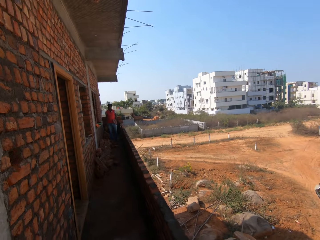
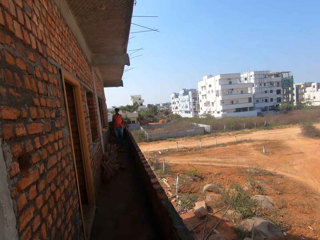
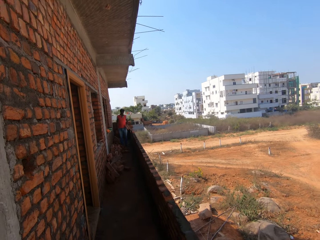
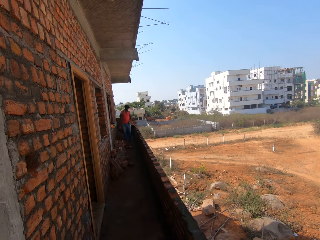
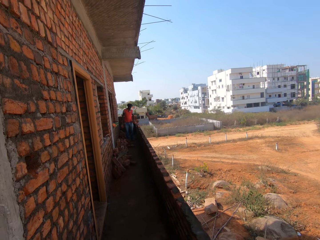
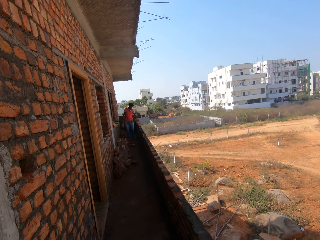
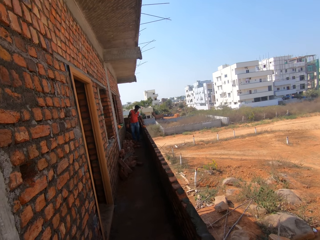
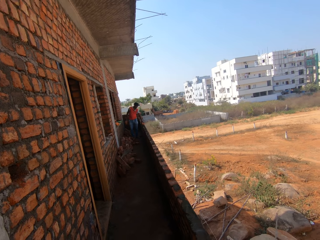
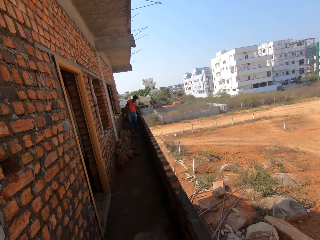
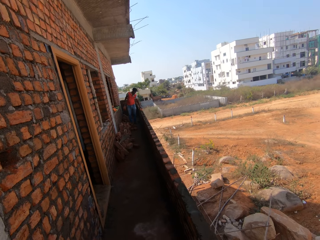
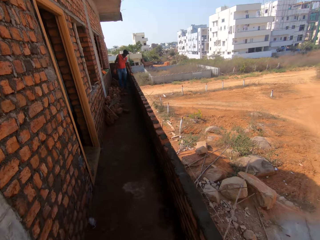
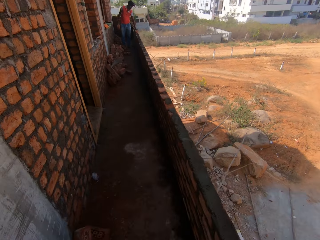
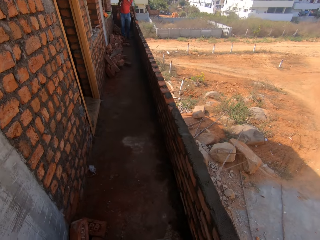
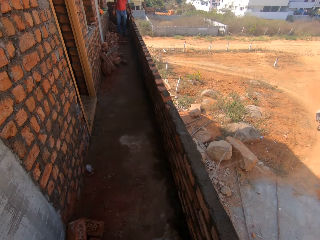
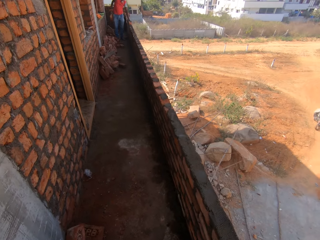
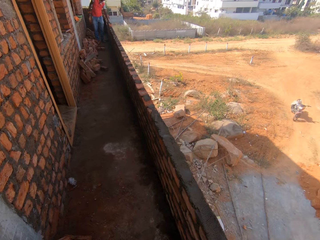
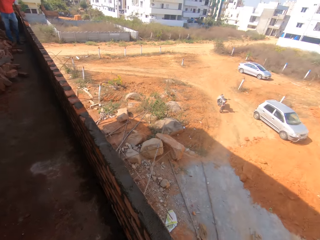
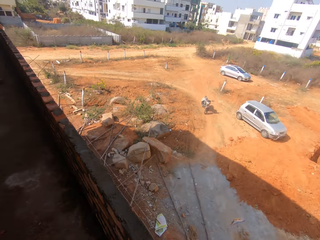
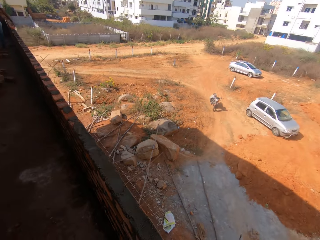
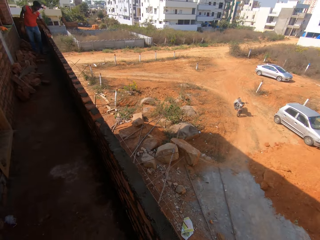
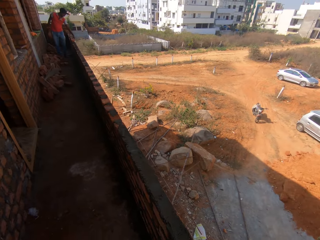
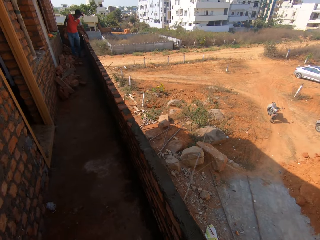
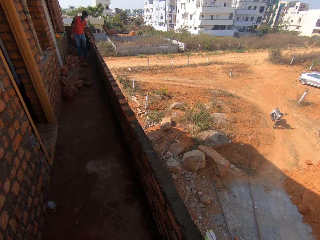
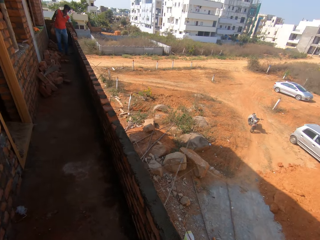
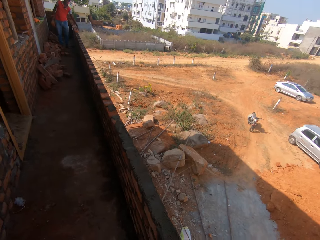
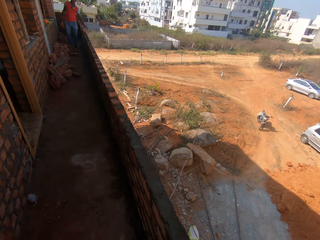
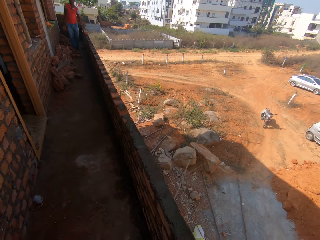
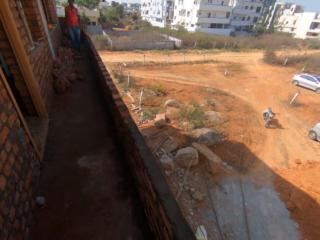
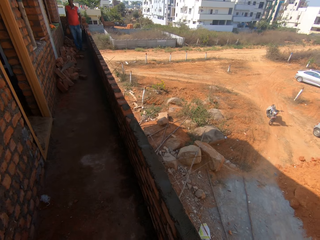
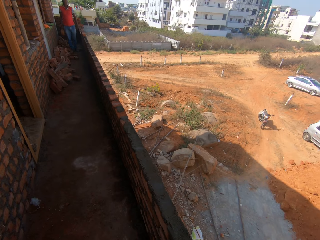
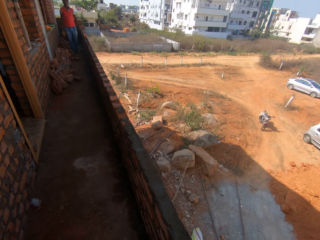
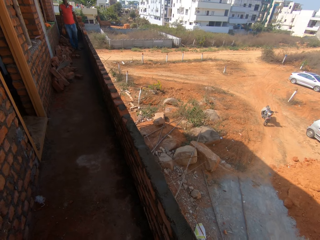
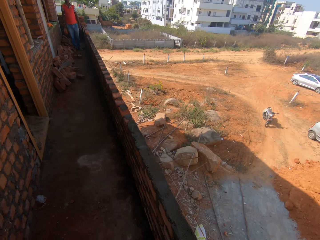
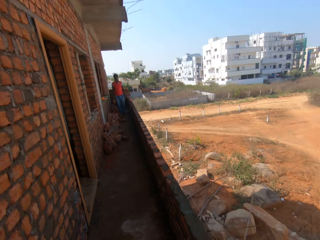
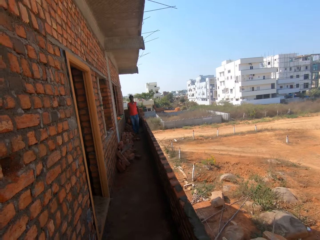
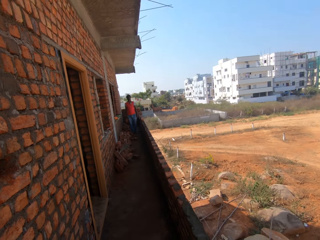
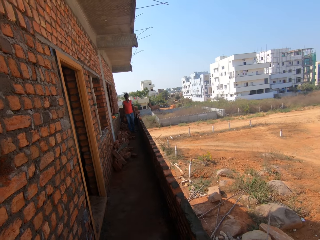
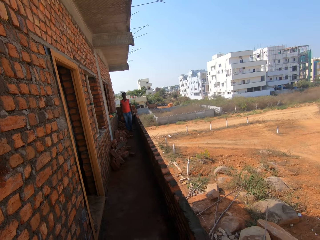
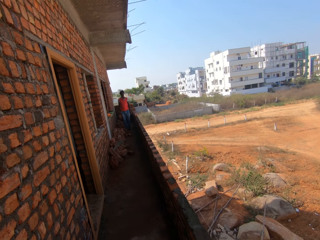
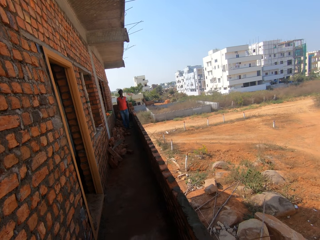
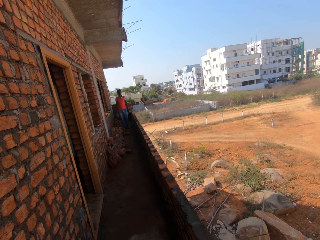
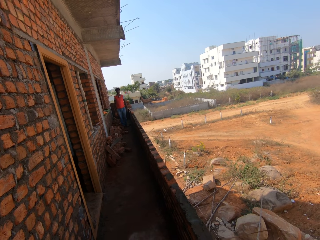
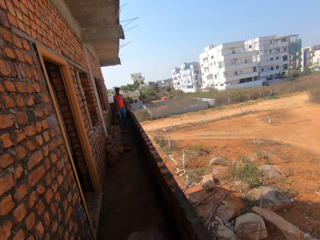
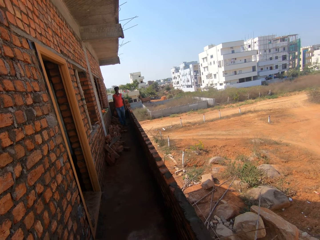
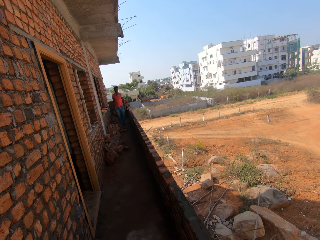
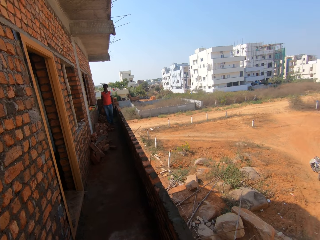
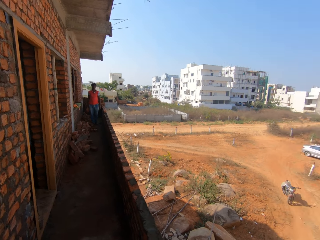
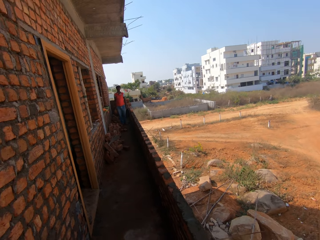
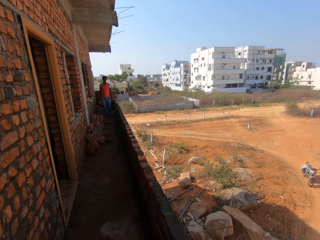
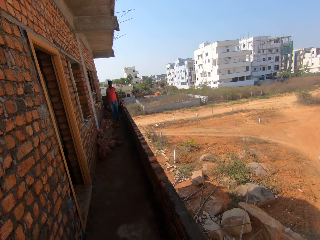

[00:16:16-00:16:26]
The camera wearer looks around the building. A man holds something. The camera wearer interacts with the man. The man stands beside the wall.

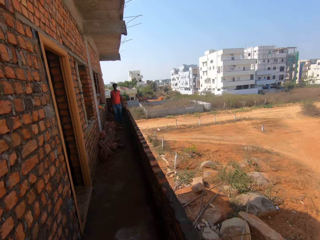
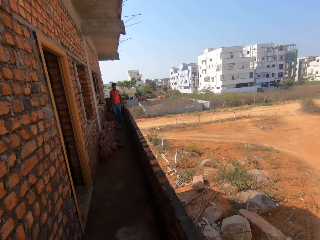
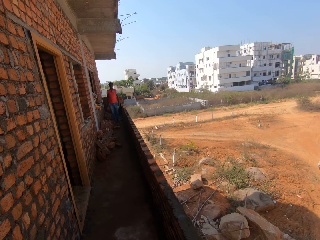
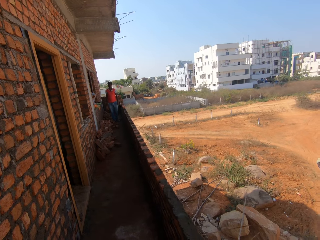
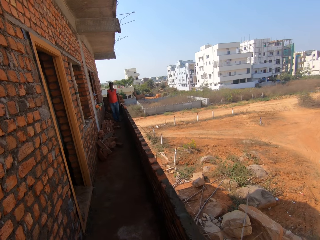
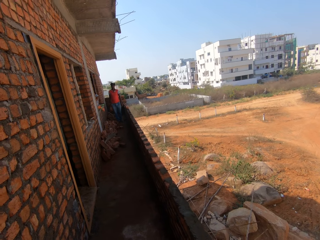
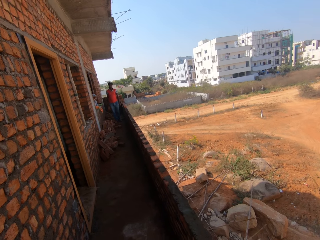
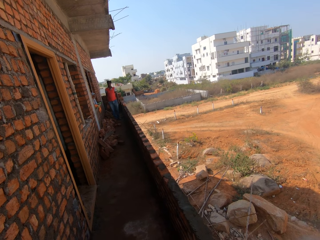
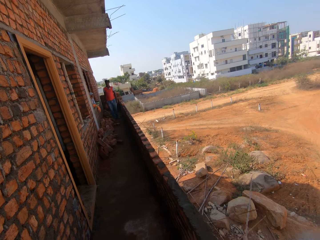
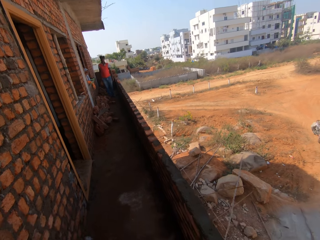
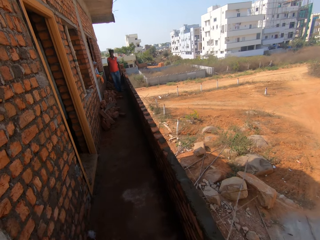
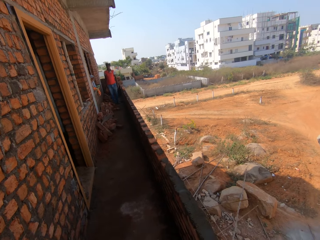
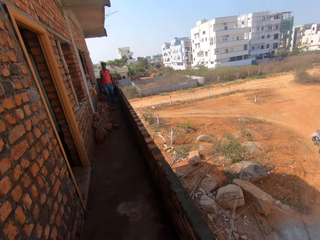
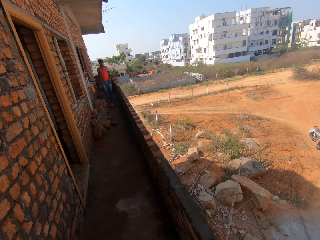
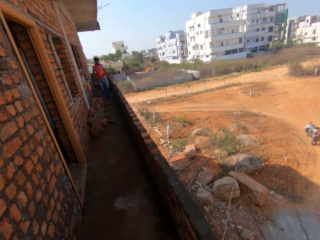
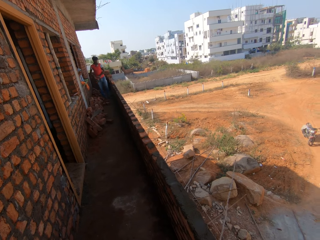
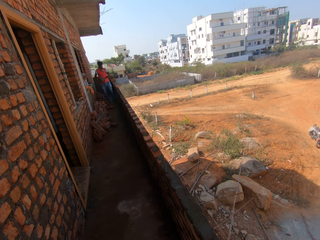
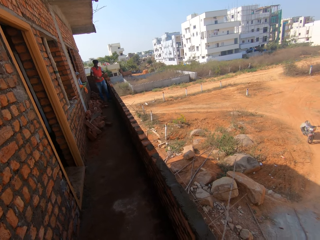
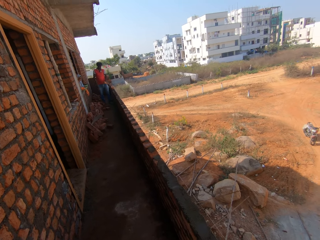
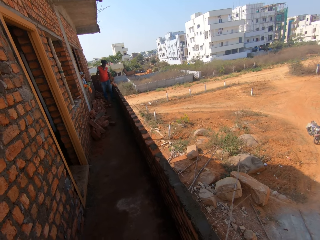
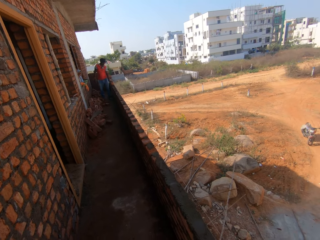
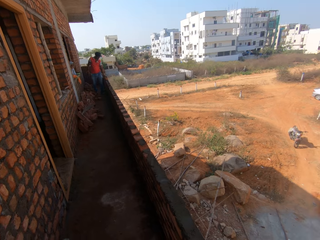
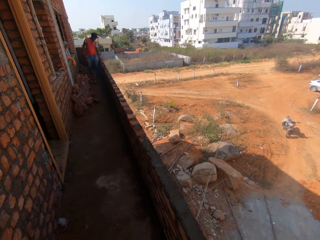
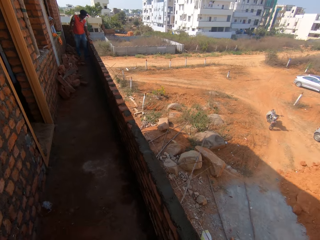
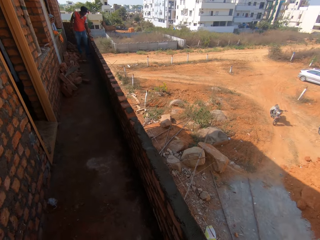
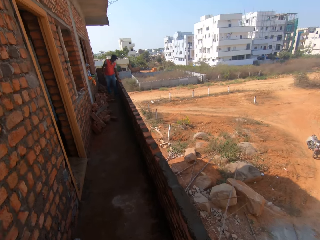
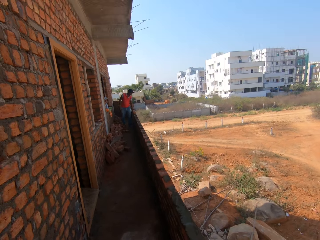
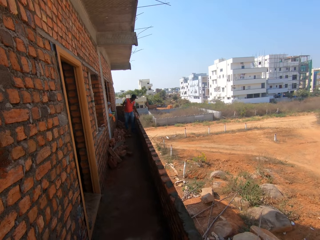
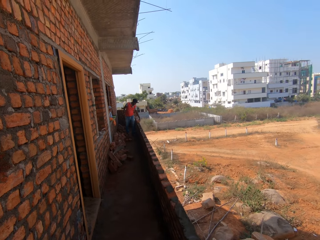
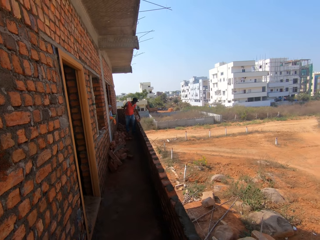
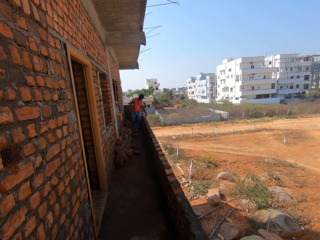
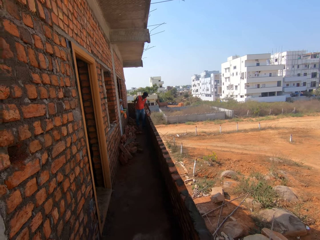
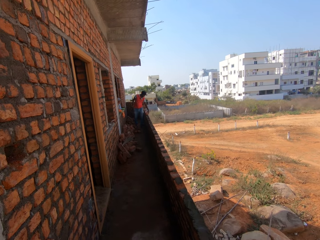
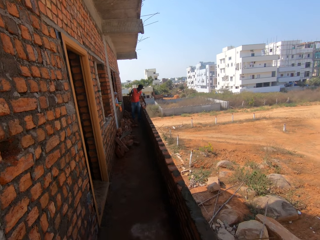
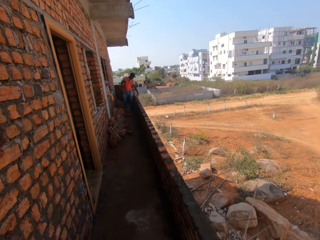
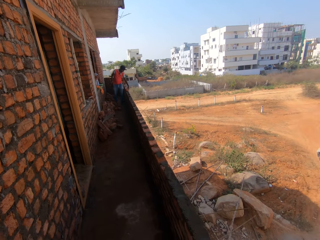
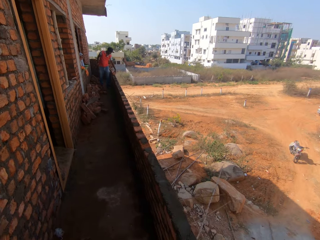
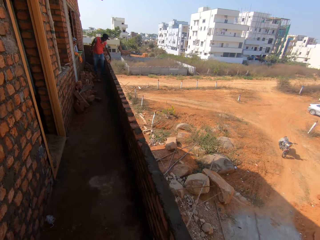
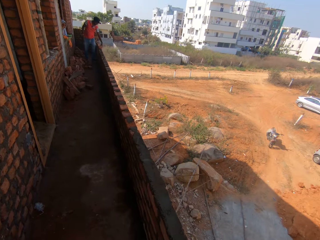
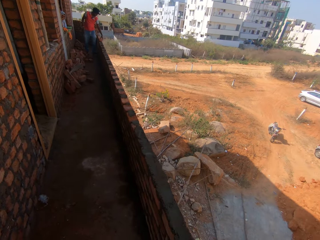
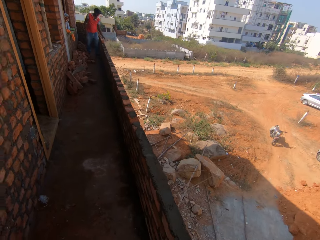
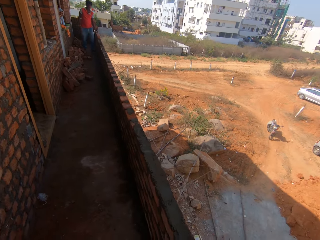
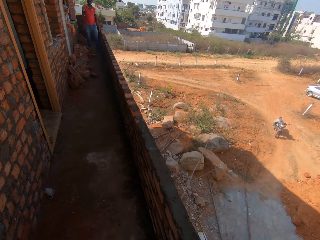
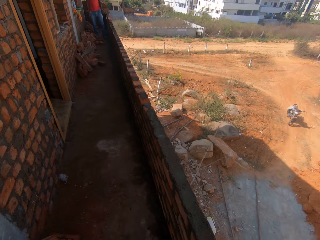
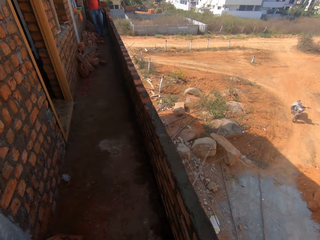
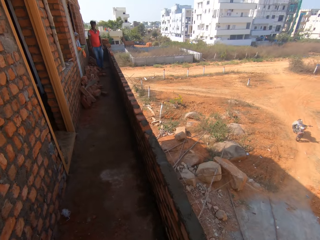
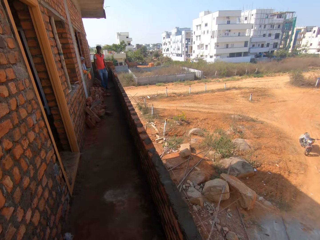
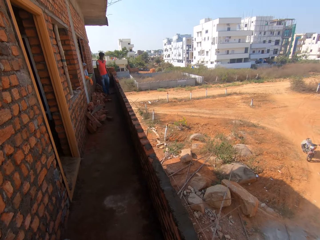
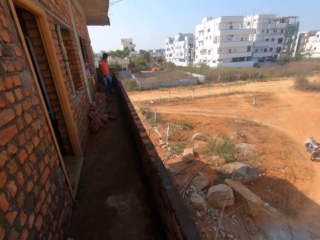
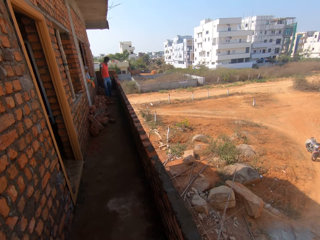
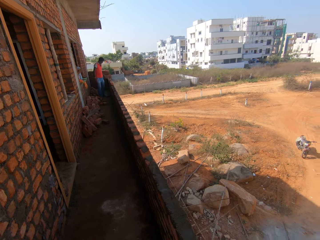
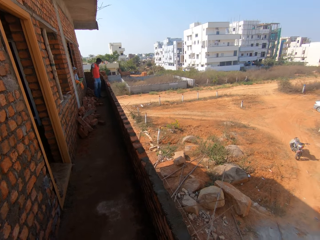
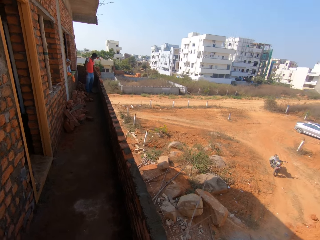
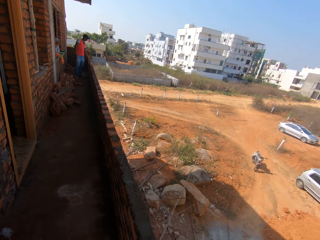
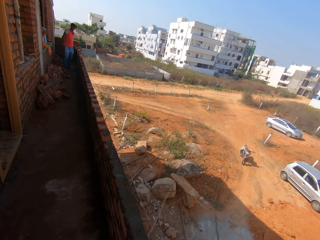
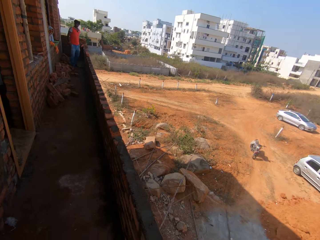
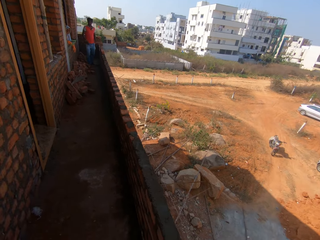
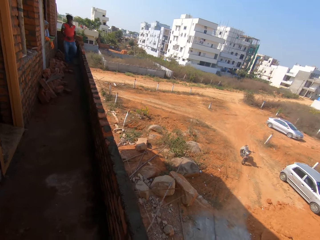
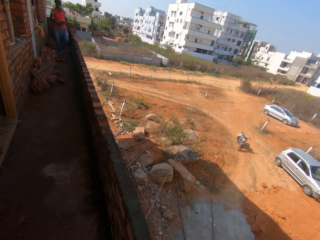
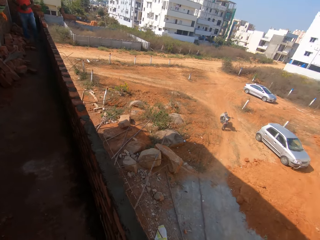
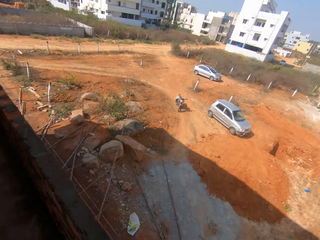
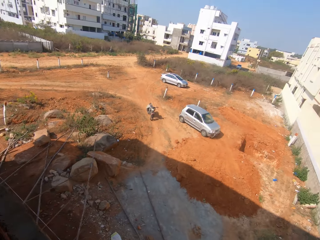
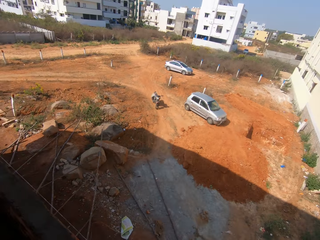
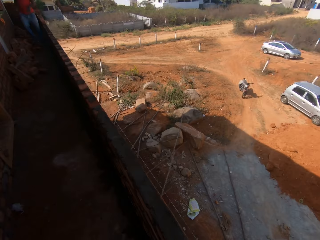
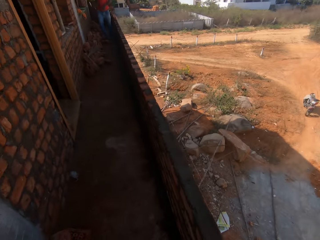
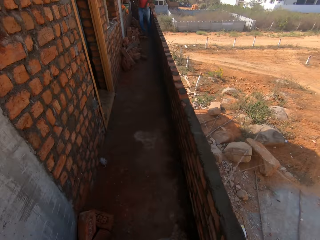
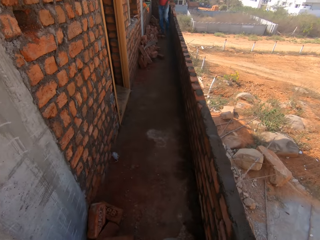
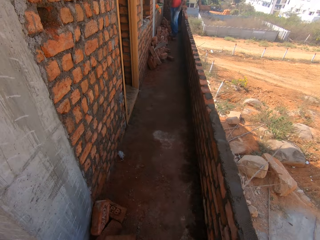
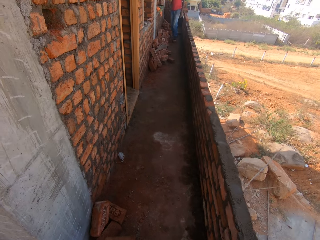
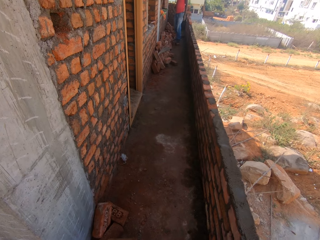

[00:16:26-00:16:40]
The camera wearer talks to a man. The man shifts a brick to the right hand and puts the brick on the wall. The camera wearer interacts with the man. The man examines the wall. The camera wearer looks around. The man pulls his hand off the wall. The camera wearer looks around the field.
